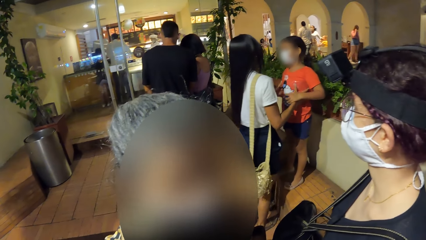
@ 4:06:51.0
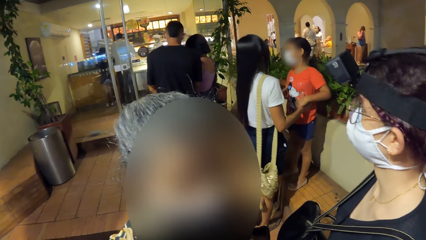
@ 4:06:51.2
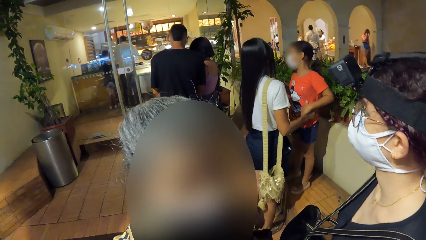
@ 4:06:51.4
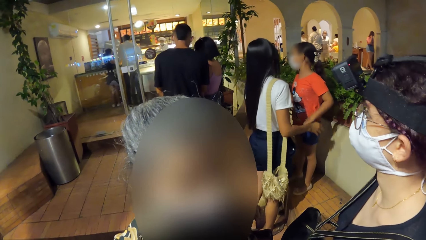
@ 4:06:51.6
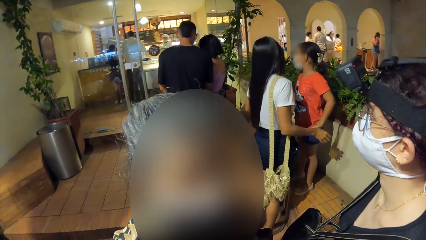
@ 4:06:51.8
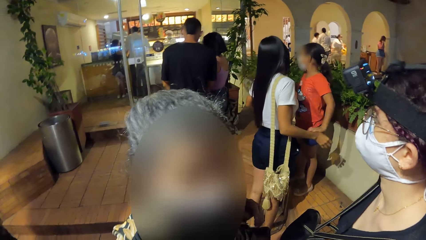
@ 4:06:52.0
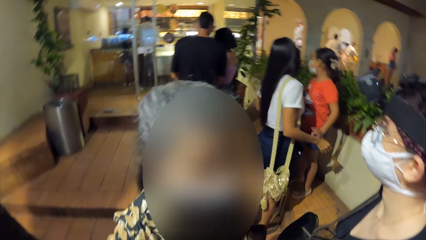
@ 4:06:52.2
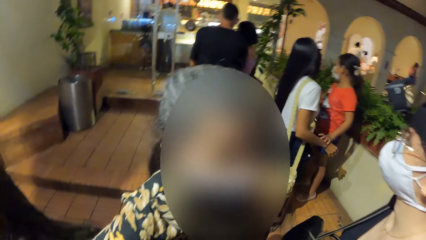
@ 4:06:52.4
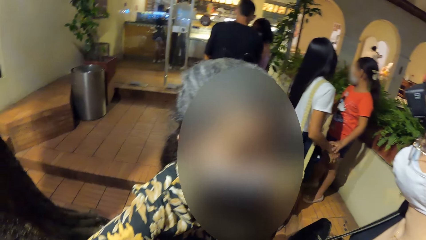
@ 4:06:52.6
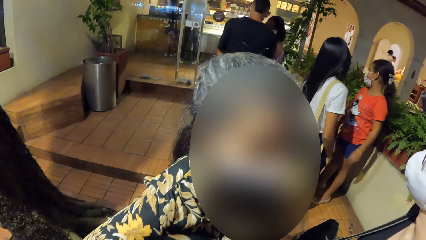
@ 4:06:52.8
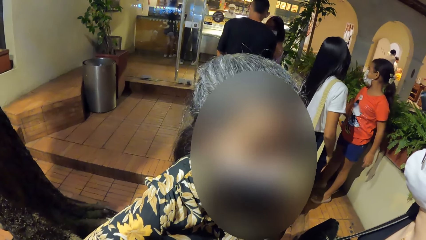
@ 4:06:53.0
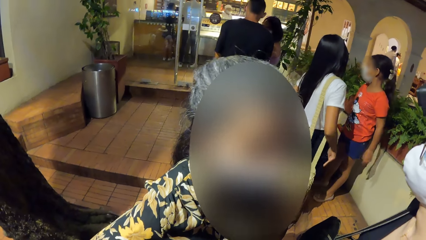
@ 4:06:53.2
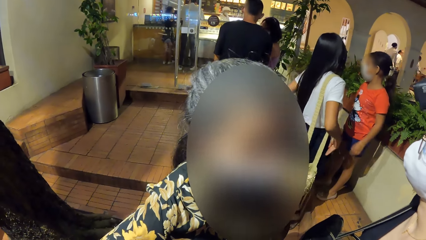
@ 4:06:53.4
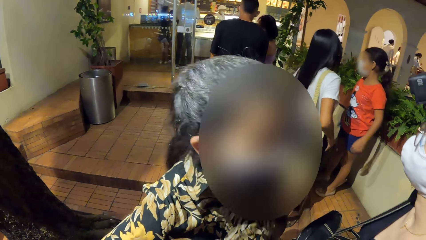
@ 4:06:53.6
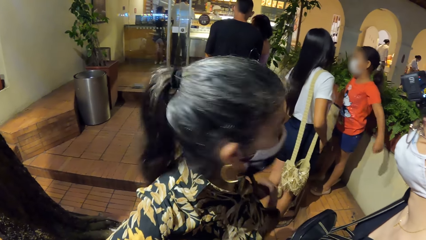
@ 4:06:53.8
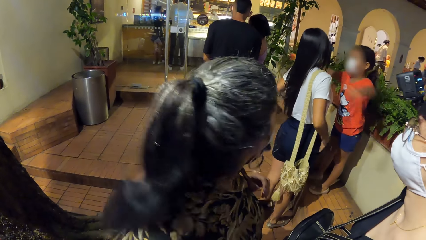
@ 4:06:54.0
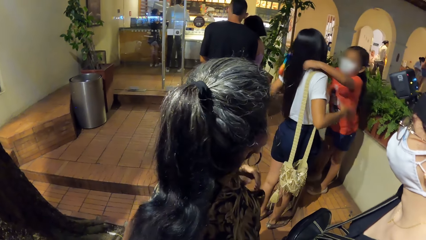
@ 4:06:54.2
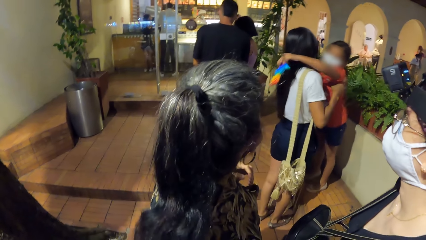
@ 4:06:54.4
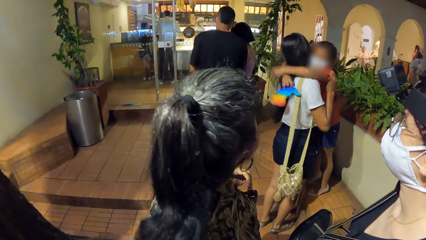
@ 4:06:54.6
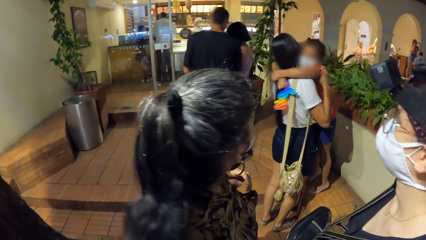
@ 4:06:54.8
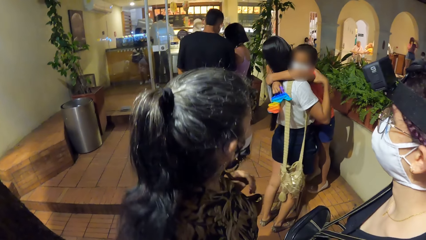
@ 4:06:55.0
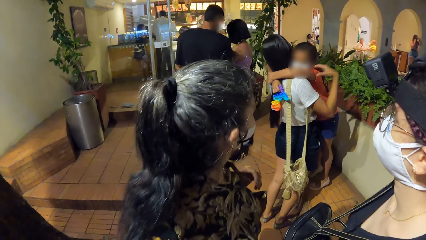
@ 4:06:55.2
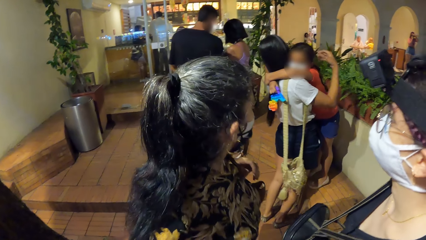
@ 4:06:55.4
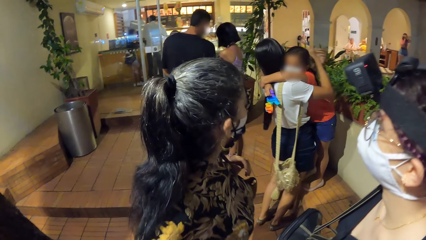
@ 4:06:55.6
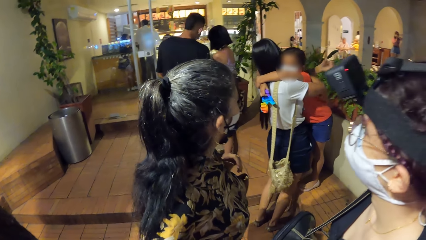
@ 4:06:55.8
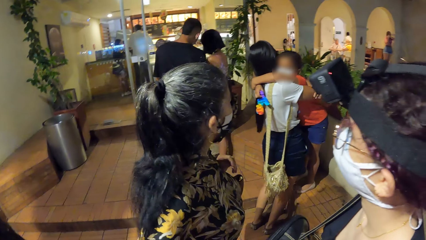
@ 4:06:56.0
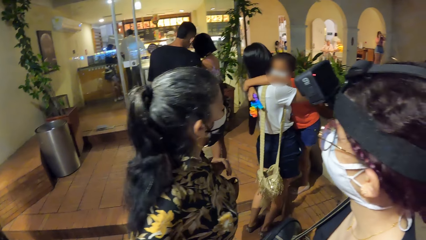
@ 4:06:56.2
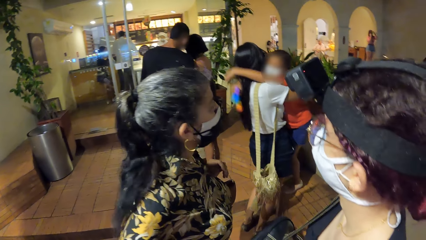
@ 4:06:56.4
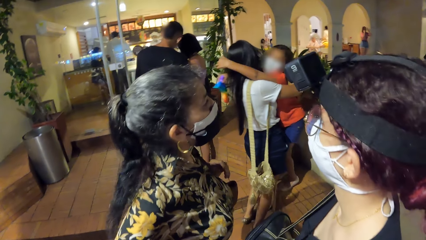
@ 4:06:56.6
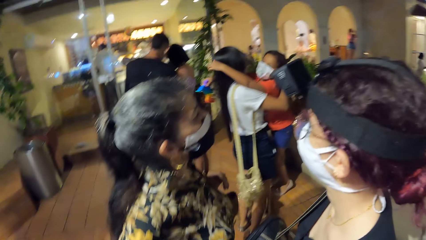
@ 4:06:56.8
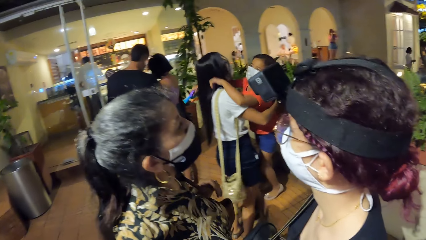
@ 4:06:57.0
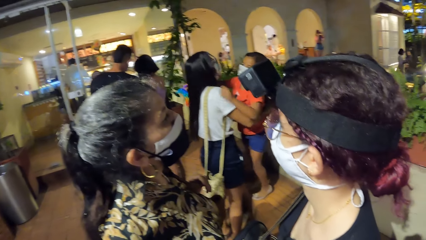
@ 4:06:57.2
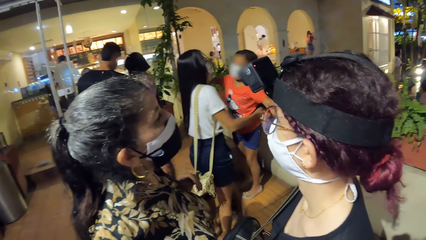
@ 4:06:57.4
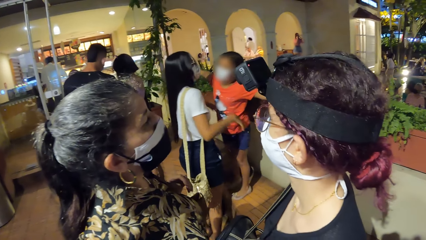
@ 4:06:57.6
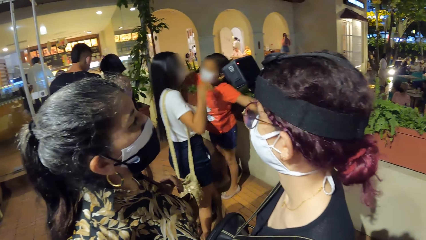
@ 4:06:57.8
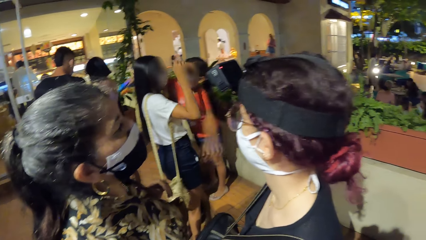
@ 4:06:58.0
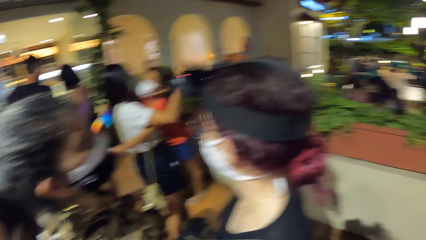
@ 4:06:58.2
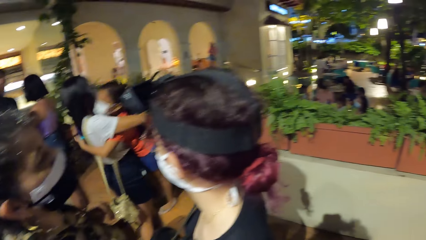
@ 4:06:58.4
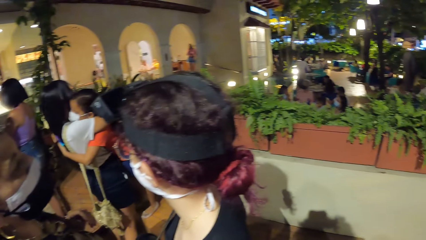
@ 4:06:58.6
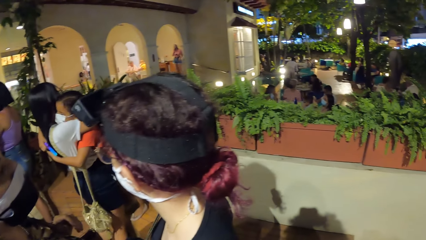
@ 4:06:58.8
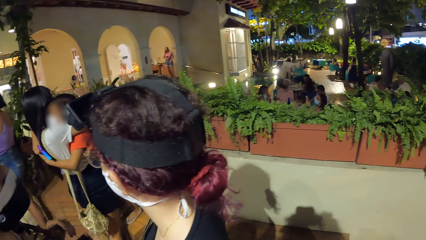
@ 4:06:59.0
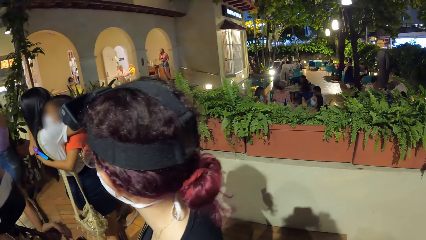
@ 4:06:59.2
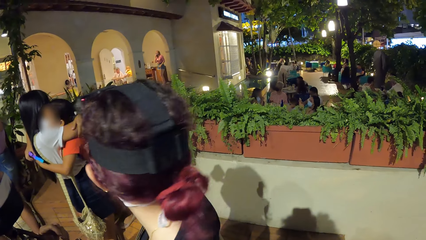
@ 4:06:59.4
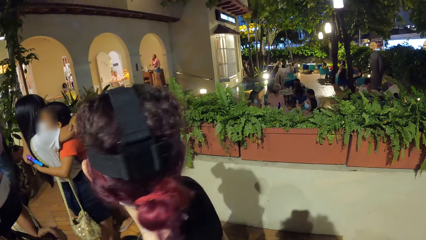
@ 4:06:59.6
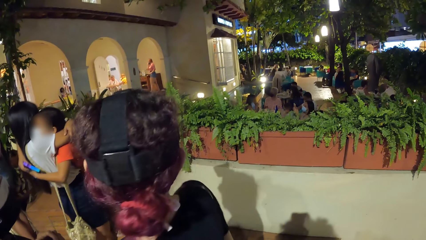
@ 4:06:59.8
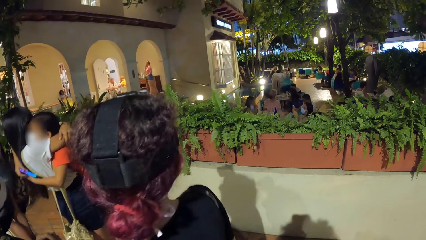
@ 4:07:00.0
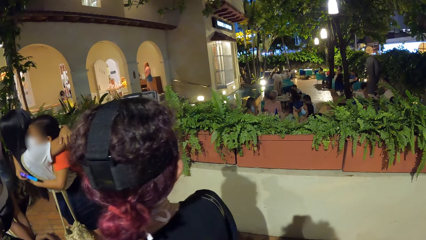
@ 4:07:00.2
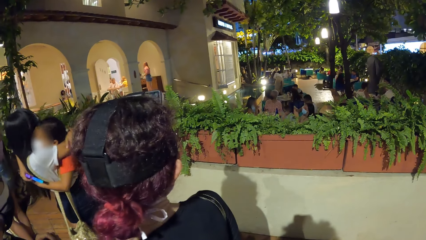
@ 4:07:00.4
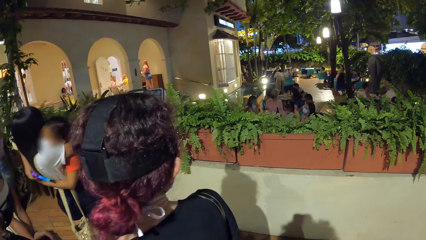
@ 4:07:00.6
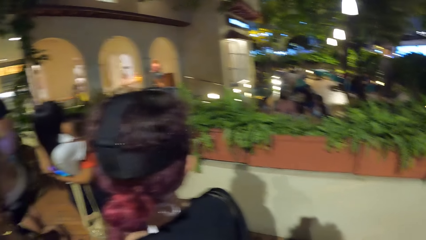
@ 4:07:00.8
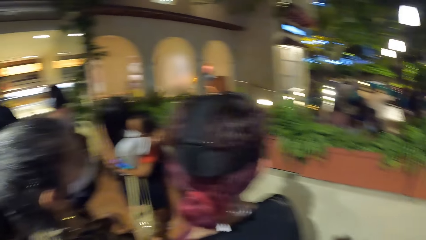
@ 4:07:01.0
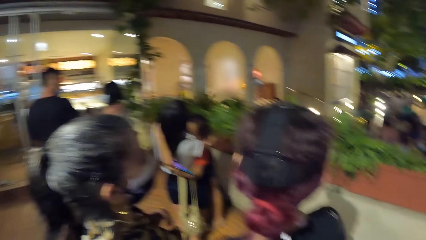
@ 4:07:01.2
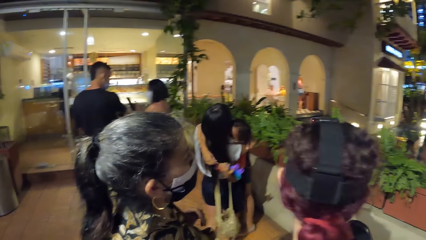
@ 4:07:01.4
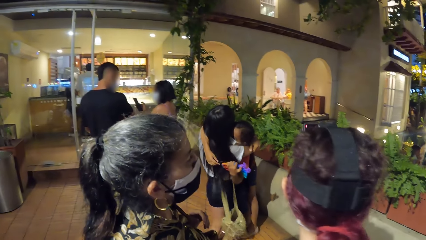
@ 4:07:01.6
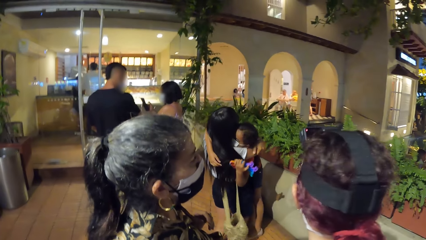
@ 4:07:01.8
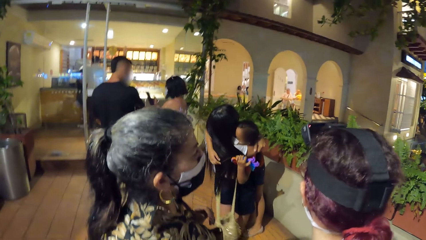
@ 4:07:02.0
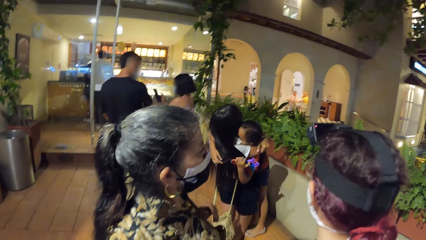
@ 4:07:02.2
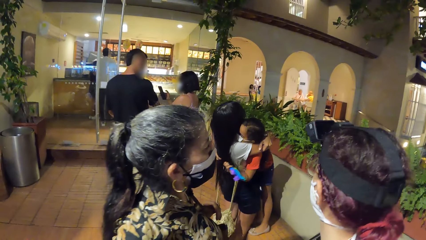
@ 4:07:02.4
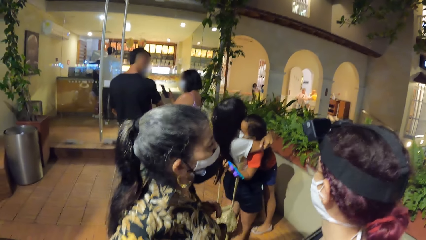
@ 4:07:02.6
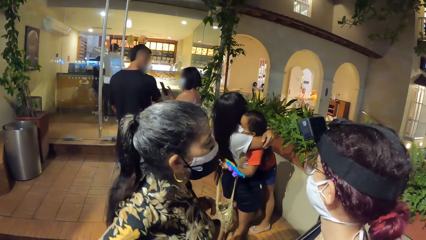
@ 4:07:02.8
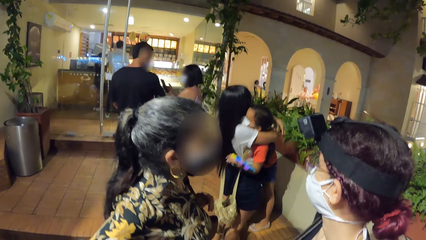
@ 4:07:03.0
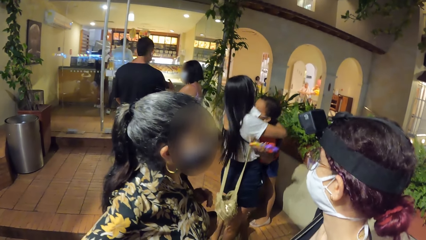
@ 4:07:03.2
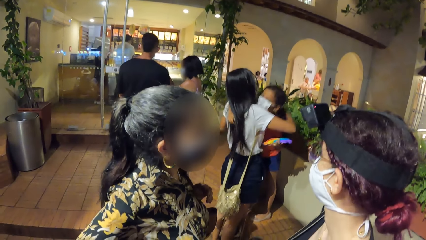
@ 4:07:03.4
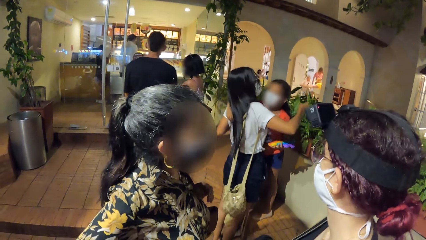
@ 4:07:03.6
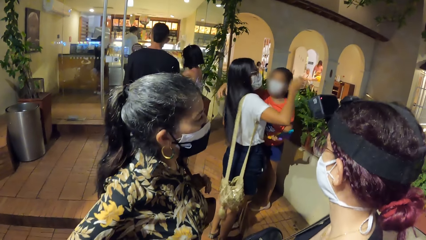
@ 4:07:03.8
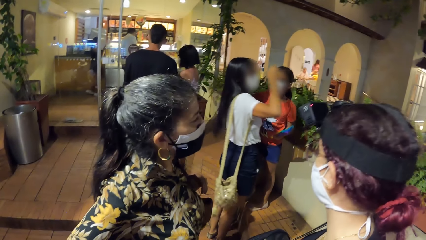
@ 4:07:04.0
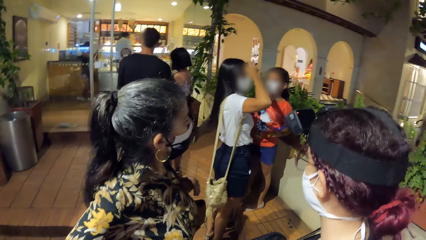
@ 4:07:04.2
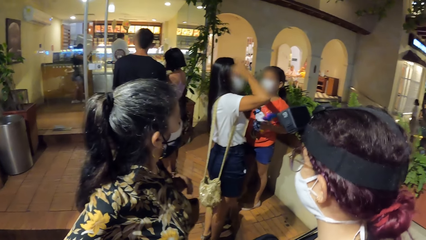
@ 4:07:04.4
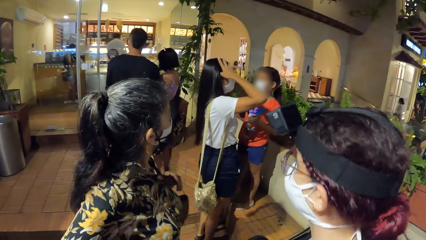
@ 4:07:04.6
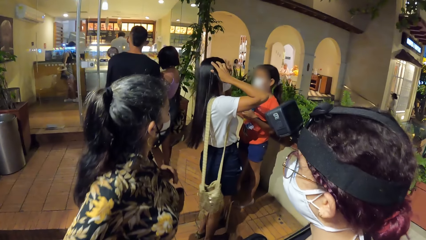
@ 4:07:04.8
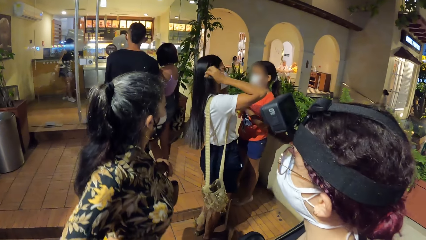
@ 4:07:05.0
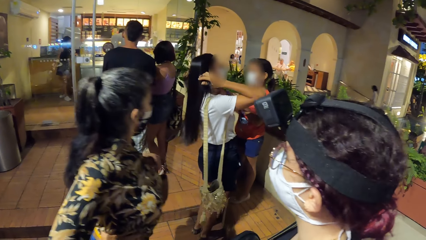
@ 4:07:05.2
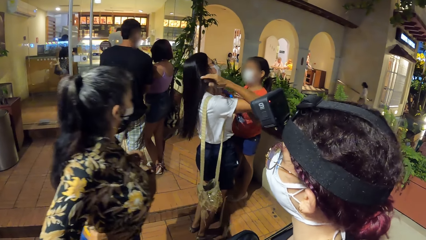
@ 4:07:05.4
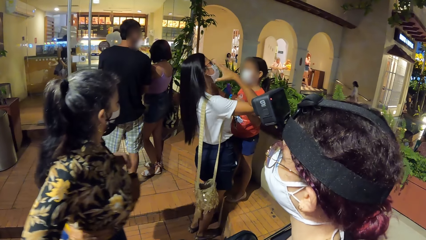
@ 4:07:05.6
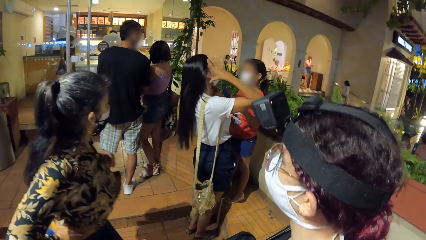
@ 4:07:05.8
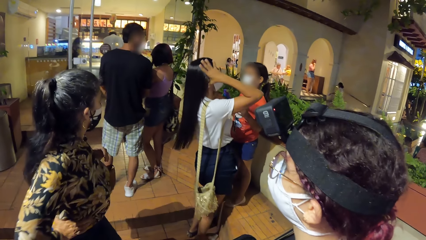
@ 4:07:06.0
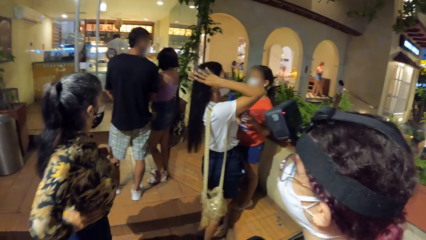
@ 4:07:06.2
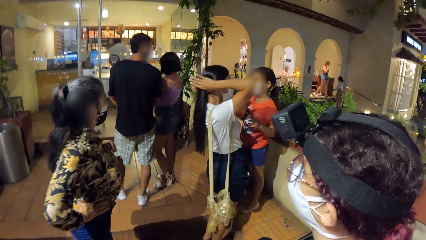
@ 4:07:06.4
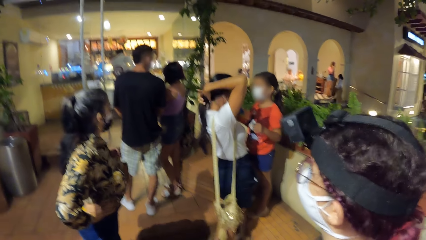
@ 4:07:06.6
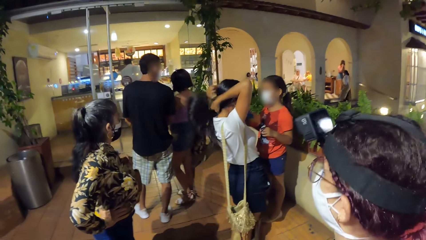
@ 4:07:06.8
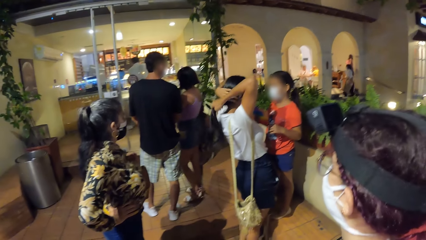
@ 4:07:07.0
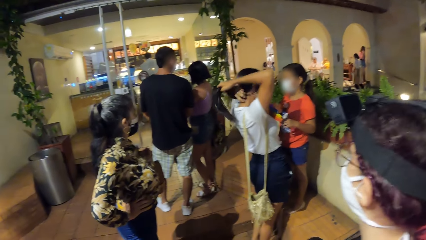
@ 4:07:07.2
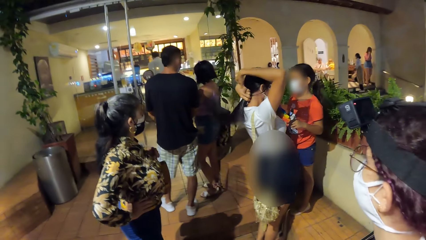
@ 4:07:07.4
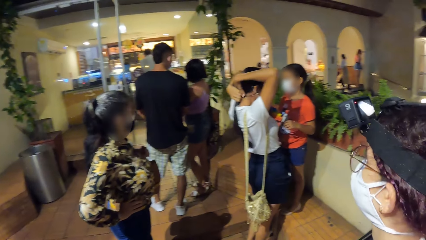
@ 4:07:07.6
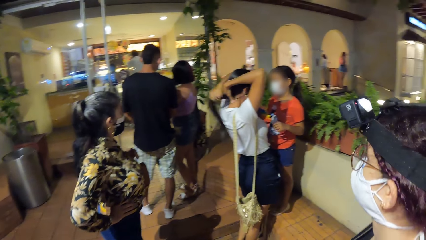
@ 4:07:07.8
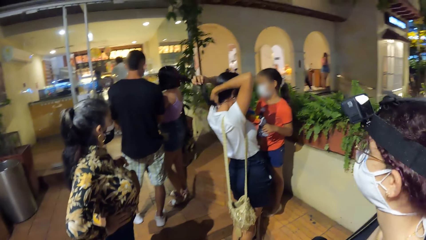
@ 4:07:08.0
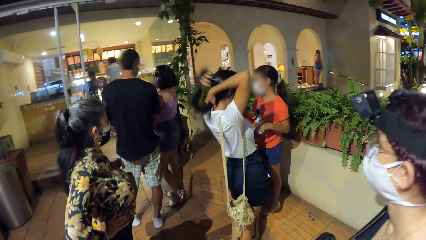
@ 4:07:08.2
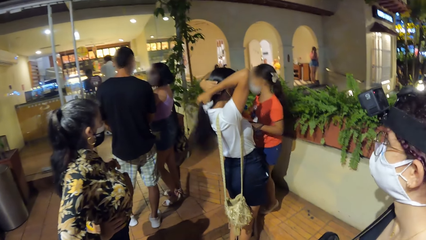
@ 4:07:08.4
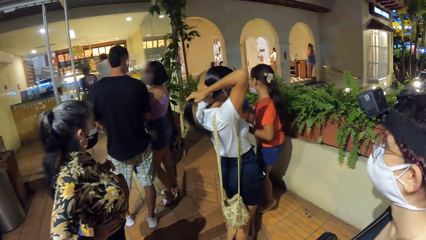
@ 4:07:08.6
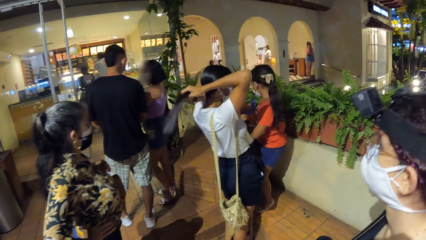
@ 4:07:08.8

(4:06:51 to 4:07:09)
A woman turns around. The woman steps toward another woman. A woman adjusts her hair with both hands.
